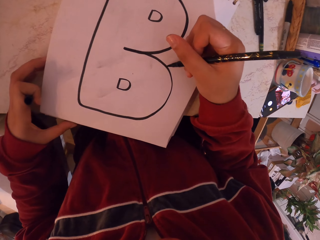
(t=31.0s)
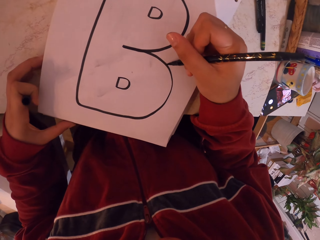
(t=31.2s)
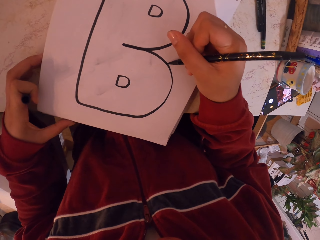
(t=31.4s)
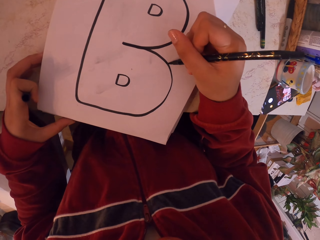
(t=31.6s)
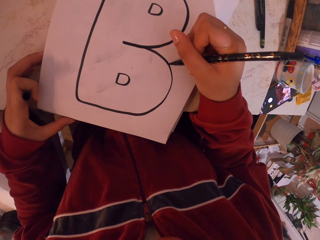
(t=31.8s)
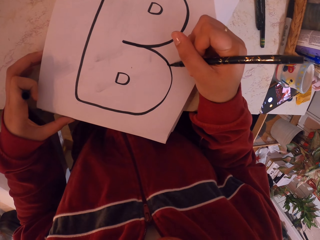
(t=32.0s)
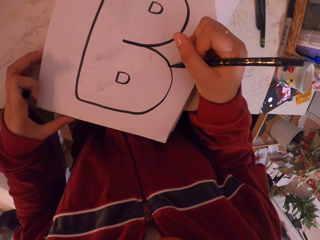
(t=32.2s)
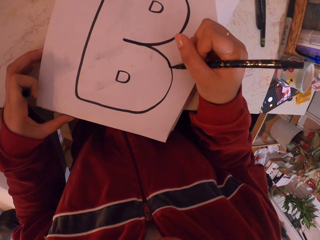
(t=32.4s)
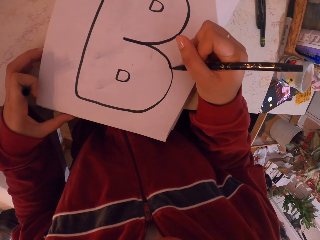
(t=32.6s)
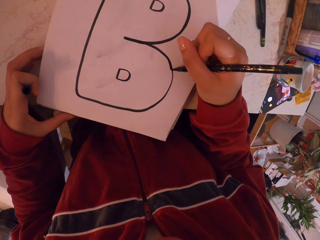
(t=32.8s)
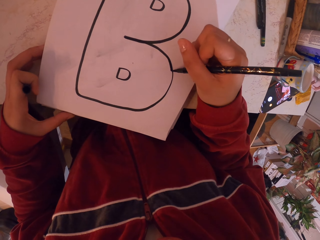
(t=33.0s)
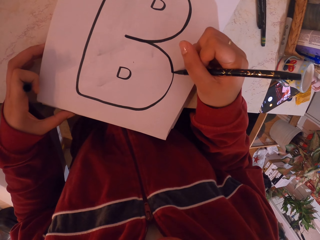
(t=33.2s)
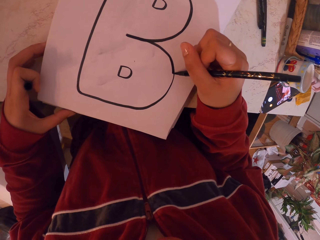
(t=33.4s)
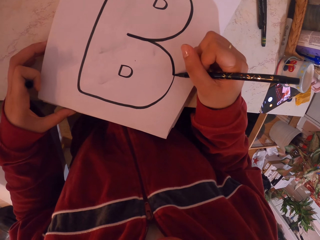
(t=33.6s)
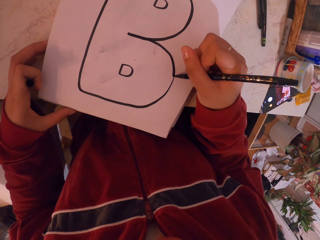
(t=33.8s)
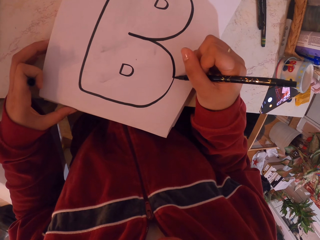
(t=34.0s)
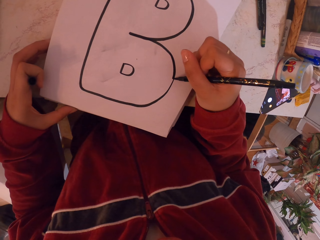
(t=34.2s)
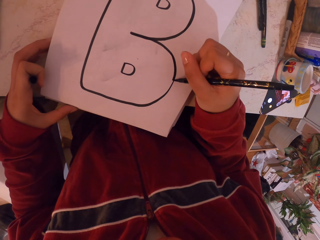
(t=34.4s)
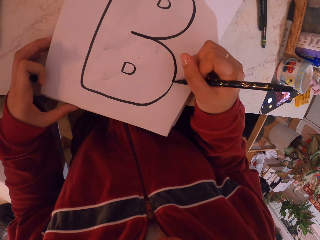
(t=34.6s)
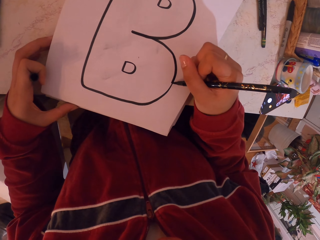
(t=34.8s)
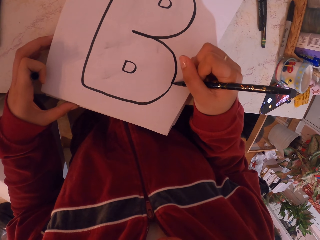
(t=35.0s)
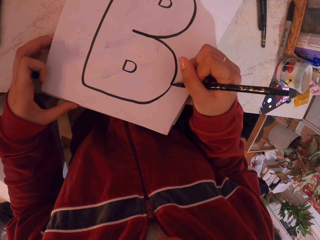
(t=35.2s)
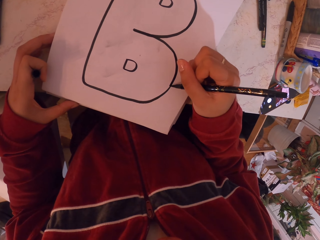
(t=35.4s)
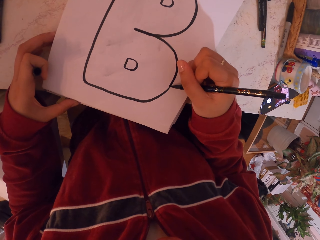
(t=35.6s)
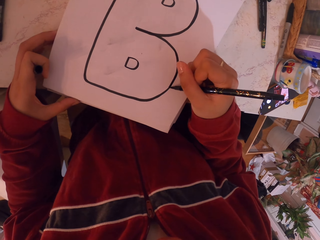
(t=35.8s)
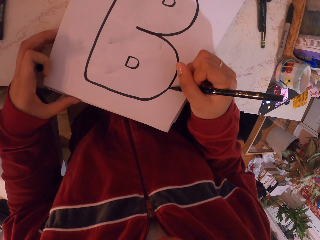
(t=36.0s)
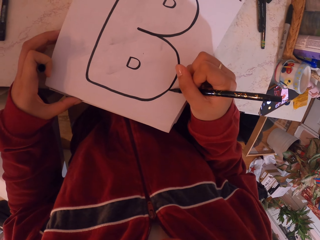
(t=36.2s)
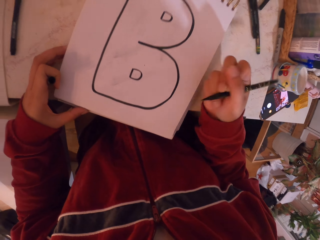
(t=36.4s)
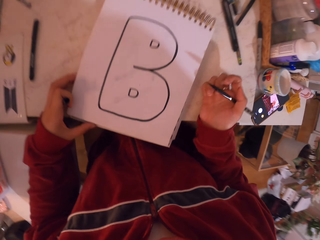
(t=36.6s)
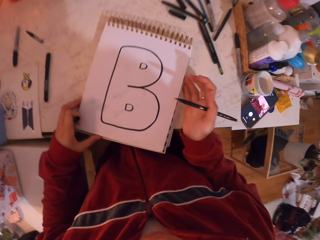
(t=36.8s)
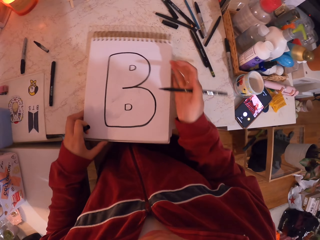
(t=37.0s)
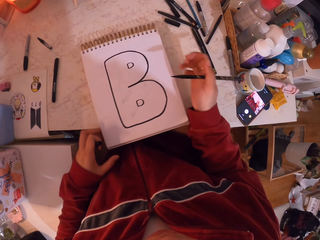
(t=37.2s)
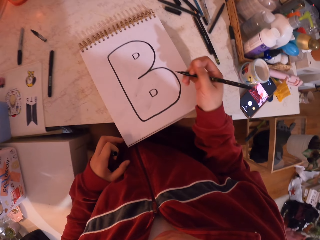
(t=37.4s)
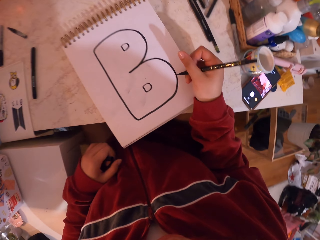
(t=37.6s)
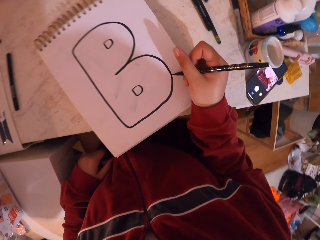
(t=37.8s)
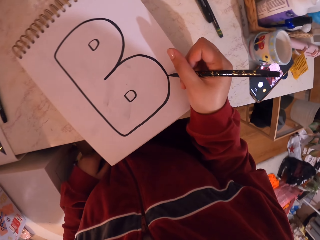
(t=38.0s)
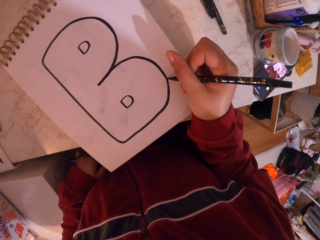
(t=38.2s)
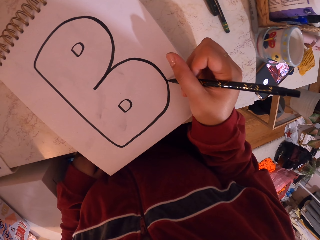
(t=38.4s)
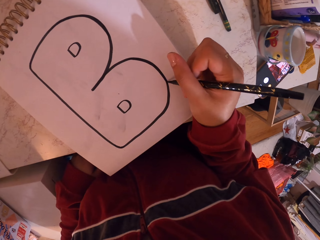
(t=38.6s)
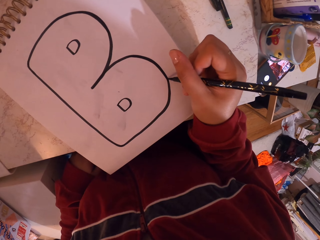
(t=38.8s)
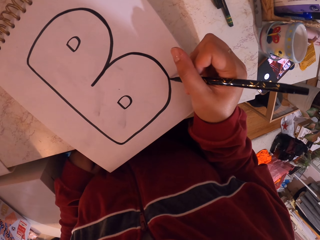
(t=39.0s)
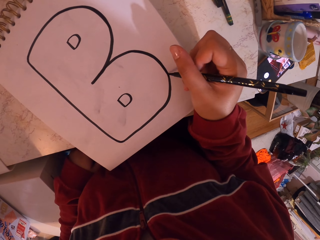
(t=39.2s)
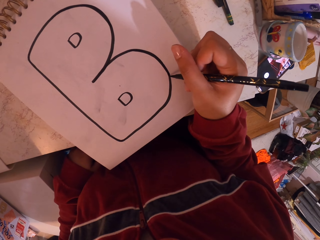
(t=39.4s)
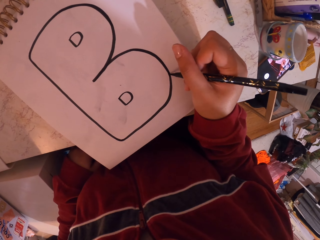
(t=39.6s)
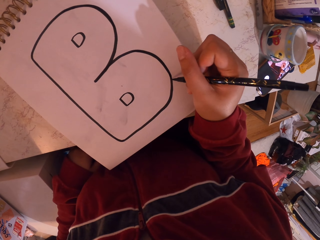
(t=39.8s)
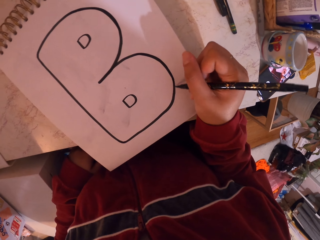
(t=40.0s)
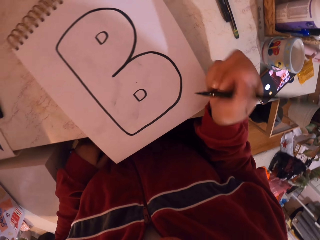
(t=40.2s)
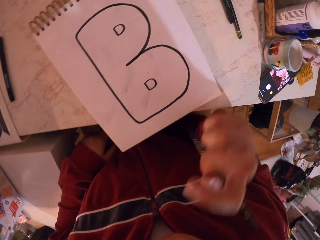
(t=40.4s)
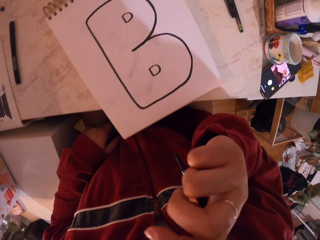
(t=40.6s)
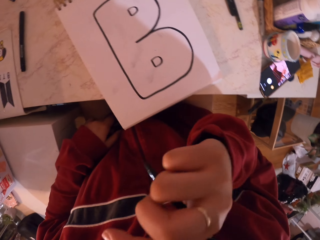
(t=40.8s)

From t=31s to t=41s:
The camera wearer moves the hand towards the drawing book. They remove the hand from the drawing book and move the drawing book. They move the hand towards the drawing book and draw on the drawing book with the pen.

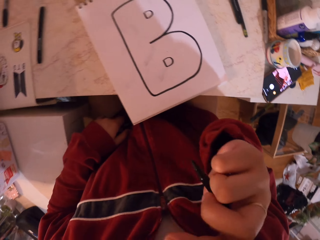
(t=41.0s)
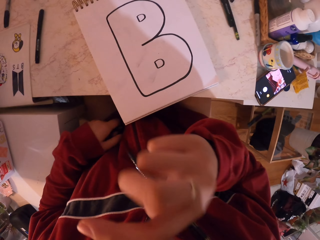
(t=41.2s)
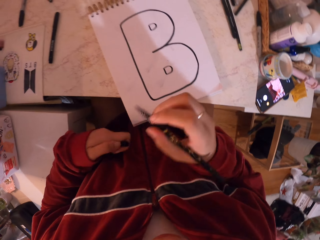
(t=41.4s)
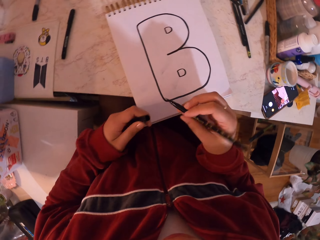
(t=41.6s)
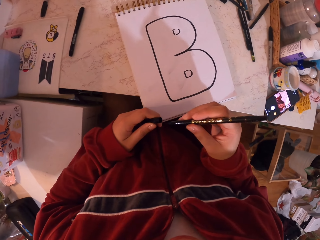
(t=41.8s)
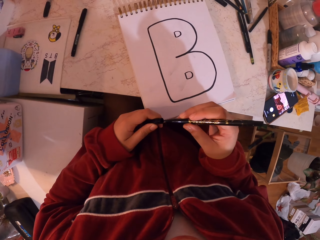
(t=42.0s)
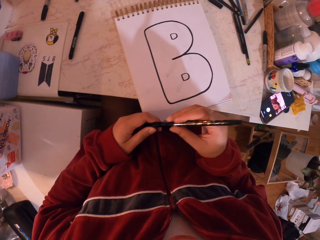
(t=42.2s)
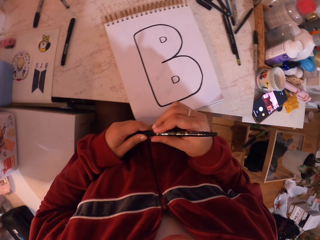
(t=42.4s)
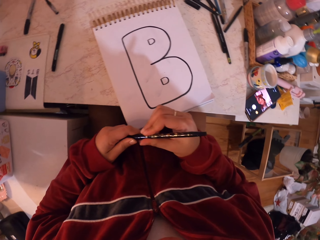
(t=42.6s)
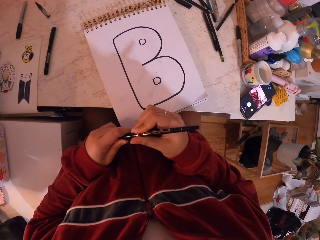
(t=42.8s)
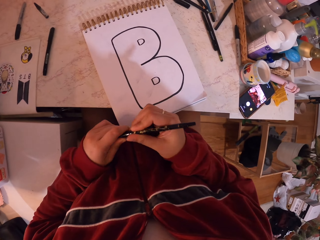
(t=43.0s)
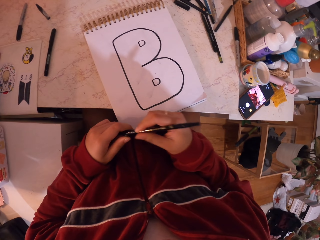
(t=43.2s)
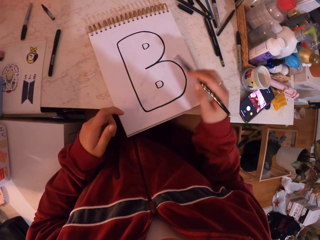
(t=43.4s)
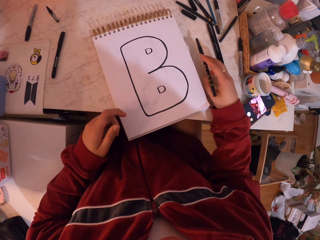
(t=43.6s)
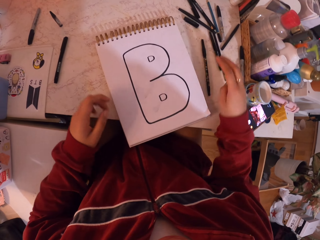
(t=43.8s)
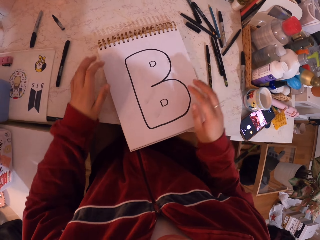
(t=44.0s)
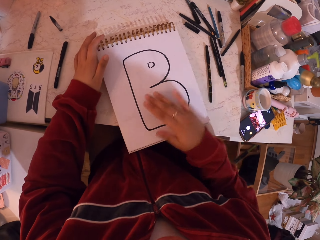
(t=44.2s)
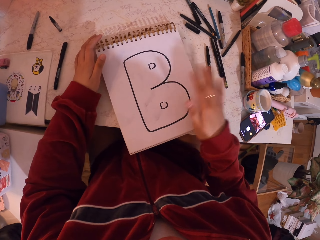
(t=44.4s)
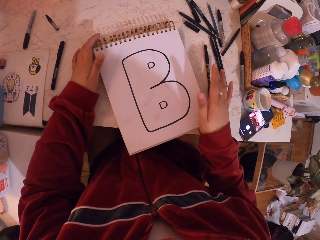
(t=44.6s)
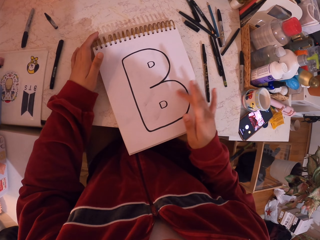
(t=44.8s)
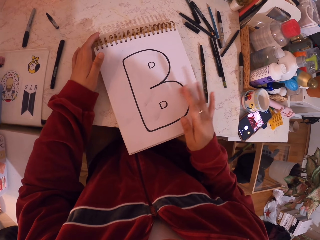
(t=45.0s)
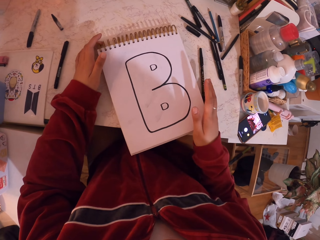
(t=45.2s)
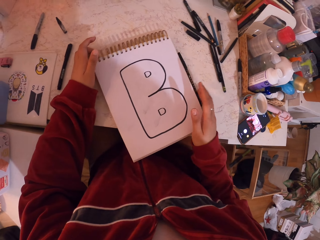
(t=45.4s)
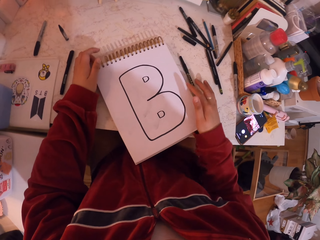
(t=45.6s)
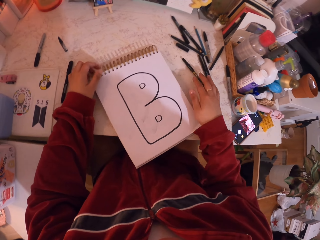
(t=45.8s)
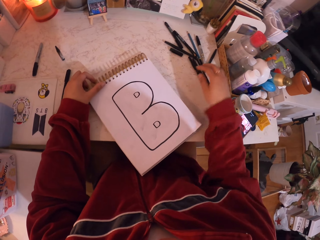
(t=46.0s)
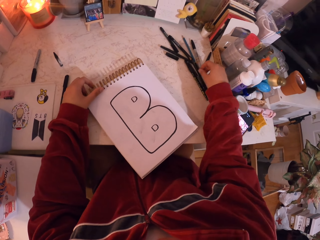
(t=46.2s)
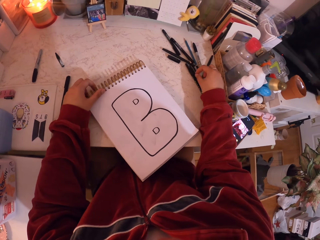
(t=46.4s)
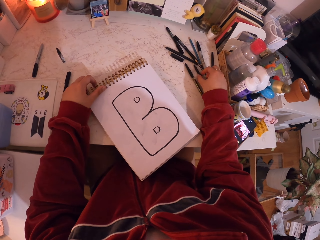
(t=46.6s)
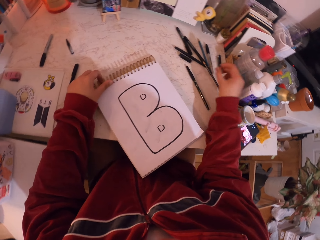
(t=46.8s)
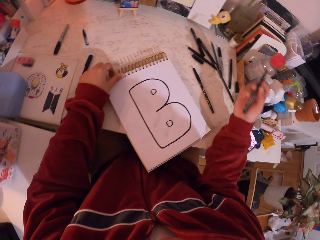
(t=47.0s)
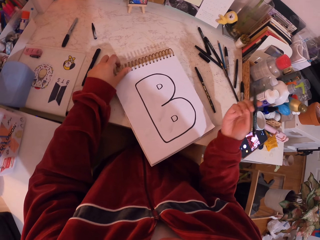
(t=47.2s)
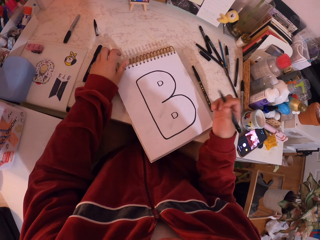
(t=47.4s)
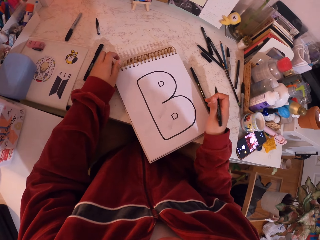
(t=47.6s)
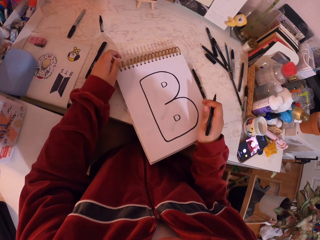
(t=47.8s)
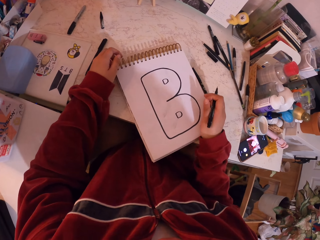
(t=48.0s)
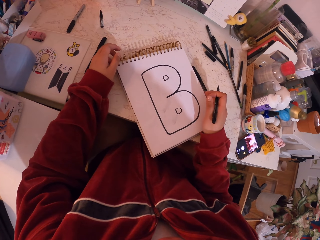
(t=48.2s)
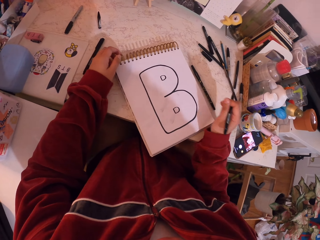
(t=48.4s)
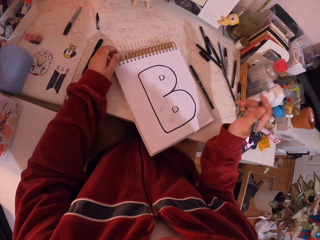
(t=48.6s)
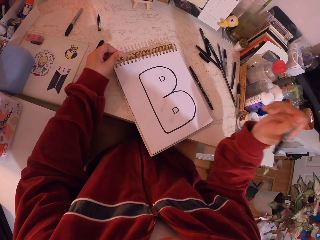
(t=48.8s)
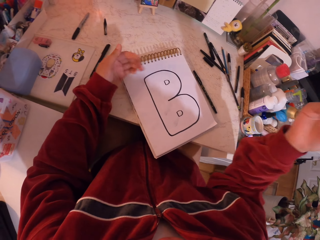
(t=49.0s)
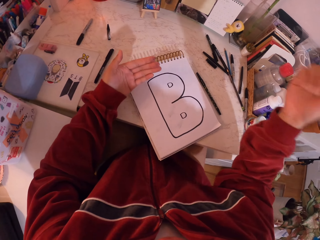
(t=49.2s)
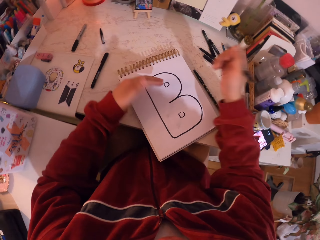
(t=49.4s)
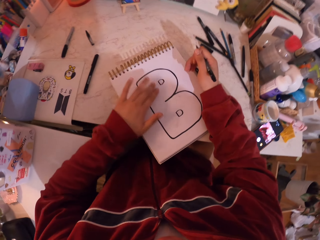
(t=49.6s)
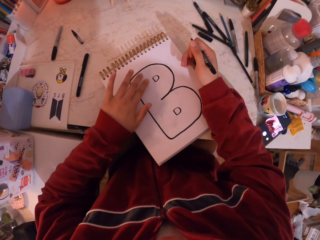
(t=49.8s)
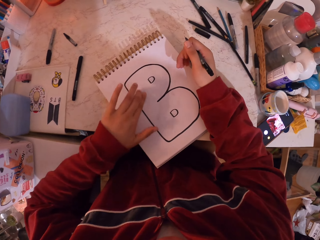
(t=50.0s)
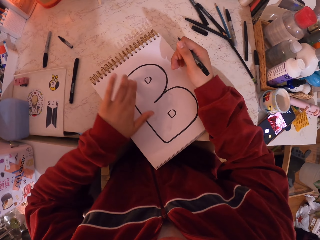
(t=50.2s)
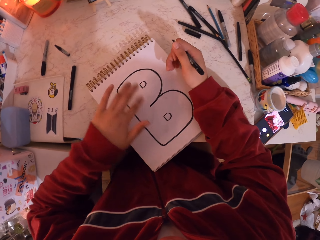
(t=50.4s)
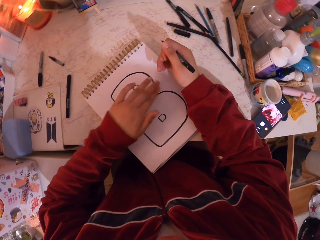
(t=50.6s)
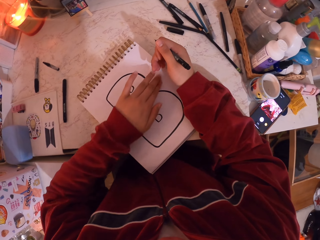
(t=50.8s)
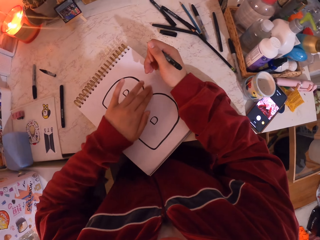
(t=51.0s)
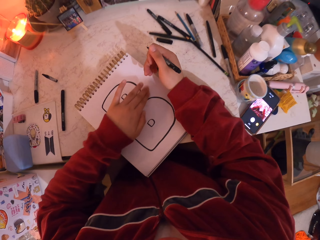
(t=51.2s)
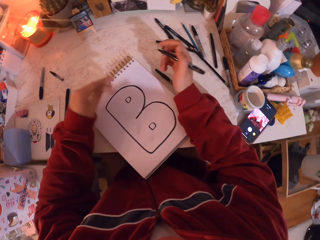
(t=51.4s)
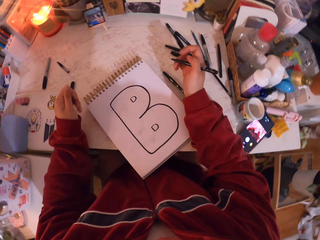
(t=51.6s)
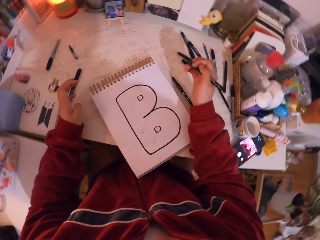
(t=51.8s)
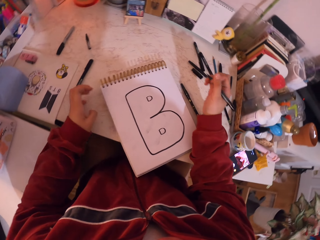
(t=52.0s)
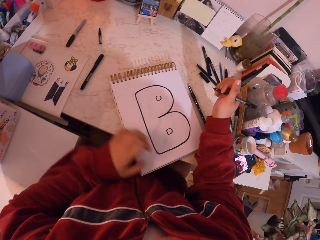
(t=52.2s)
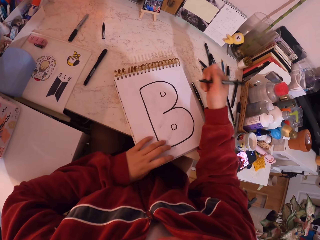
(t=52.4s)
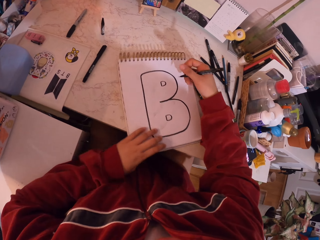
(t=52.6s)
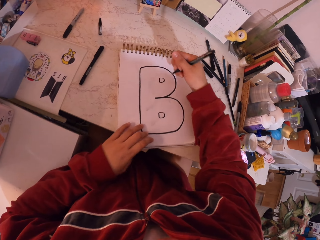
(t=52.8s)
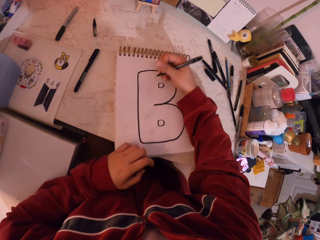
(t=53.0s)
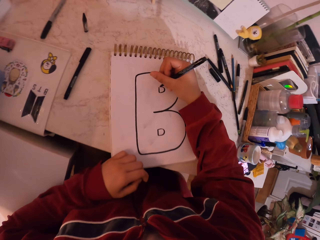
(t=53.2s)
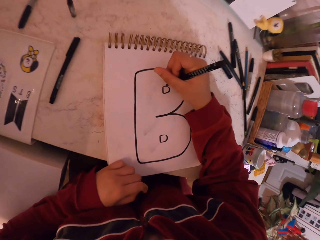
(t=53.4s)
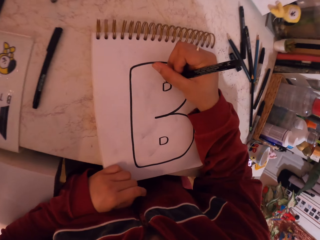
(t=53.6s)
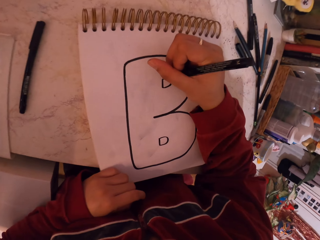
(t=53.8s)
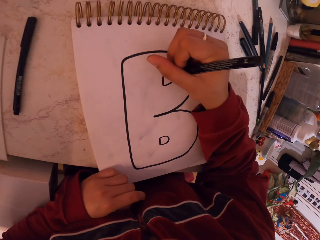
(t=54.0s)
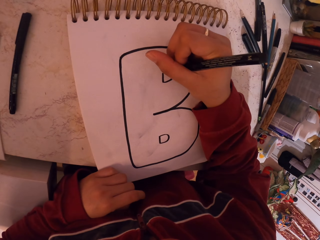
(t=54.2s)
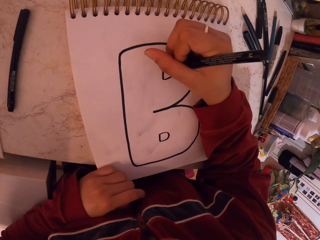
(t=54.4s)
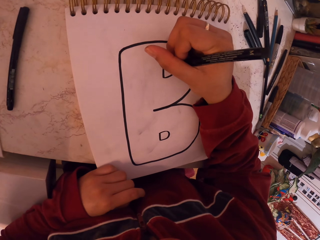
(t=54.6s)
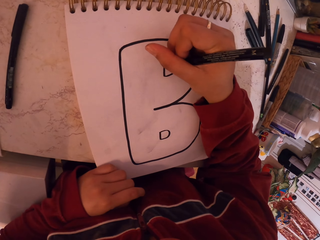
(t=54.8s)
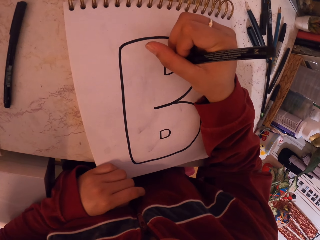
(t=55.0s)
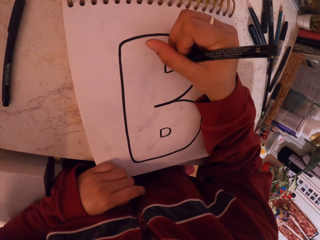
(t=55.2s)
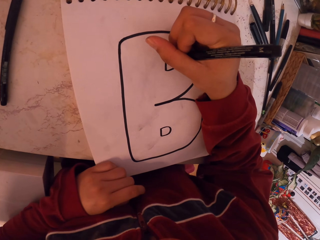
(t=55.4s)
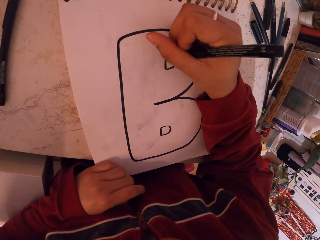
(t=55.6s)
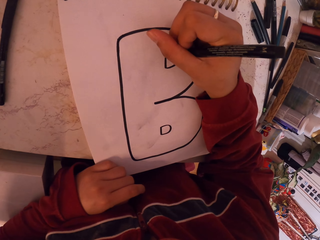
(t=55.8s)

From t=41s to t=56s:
The camera wearer removes the hand from the drawing book. They move the hand. They rub something. They put the lid on the pen. They move the hands. They move the pen towards the table and drop the pen on the table. They move the hand towards the drawing book and wipe the drawing book with the hand. They move the drawing book. They move the pens. They push the pen on the table. They pick up the pen on the table. They move the hand towards the drawing book. They move the drawing book. They move the hand towards the drawing book. They wipe the book with the hand. They remove the hands from the drawing book, move the hands towards the drawing book and move the drawing book. They draw on the drawing book with the pen.
